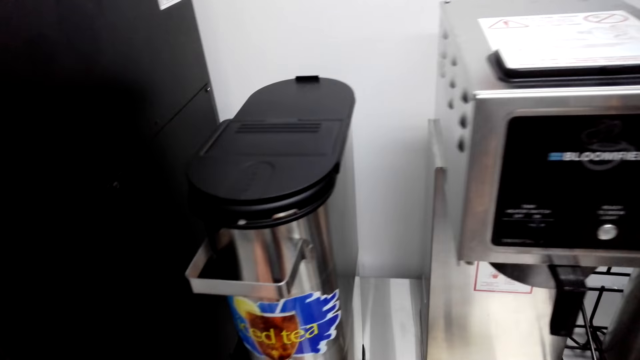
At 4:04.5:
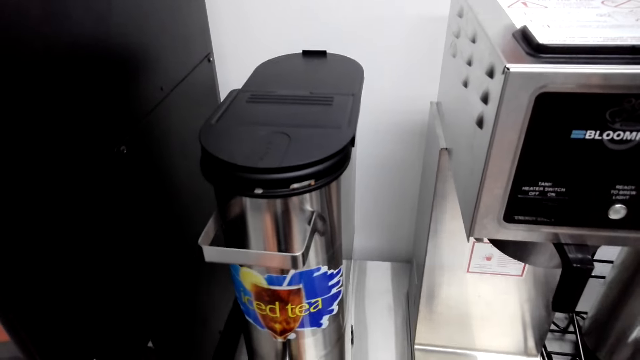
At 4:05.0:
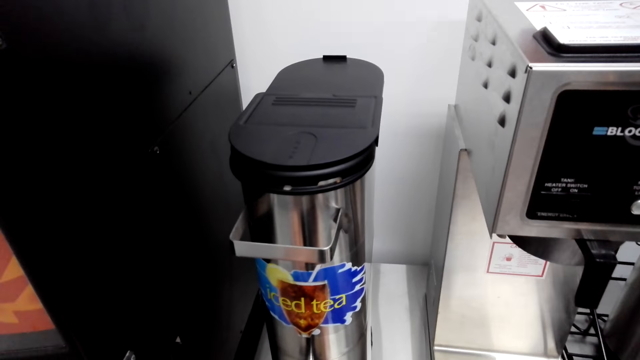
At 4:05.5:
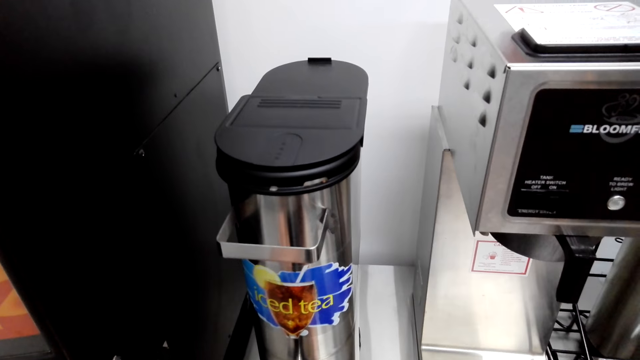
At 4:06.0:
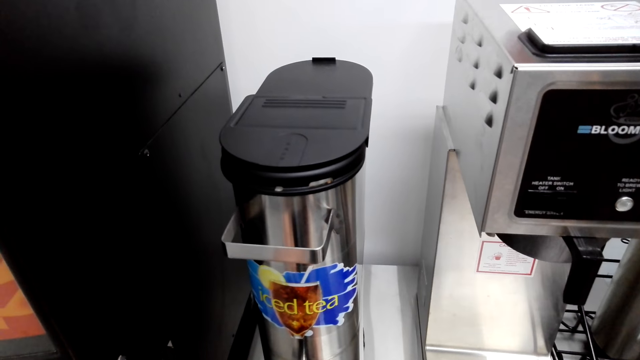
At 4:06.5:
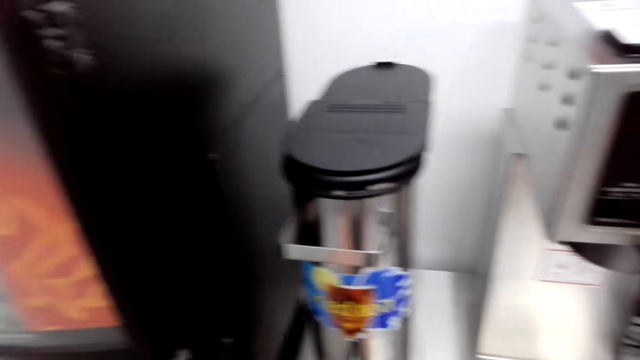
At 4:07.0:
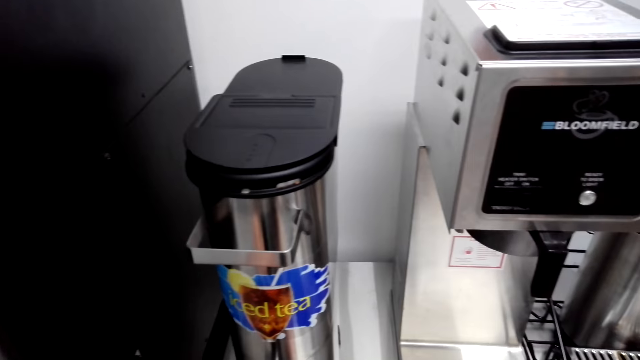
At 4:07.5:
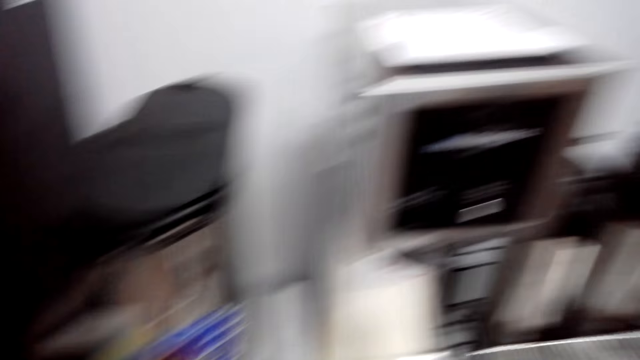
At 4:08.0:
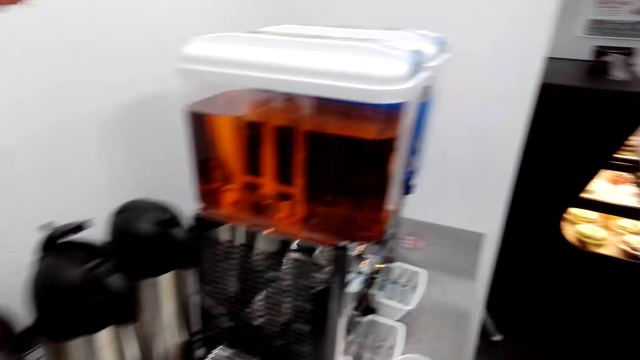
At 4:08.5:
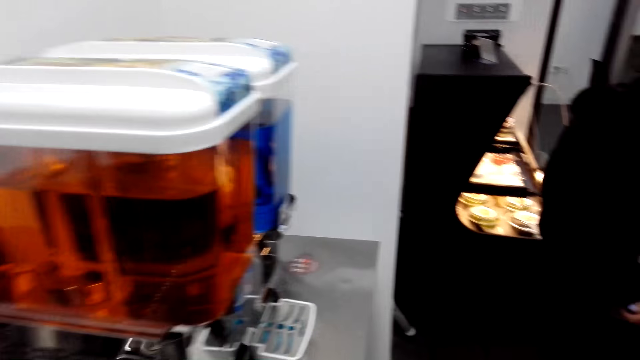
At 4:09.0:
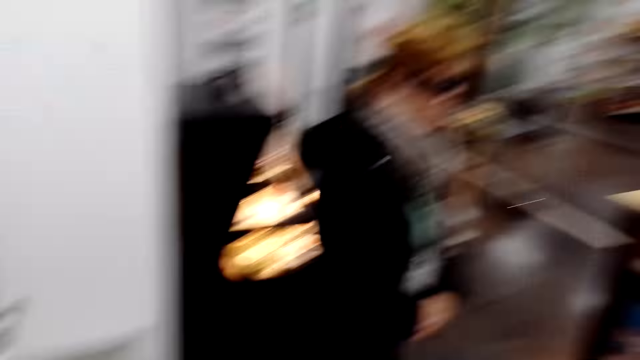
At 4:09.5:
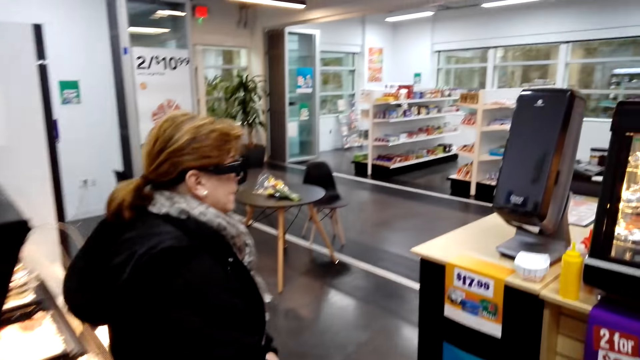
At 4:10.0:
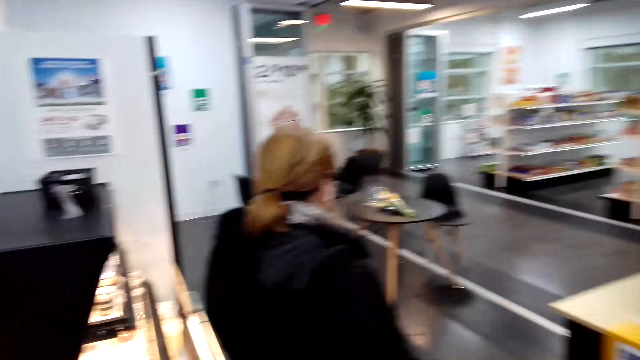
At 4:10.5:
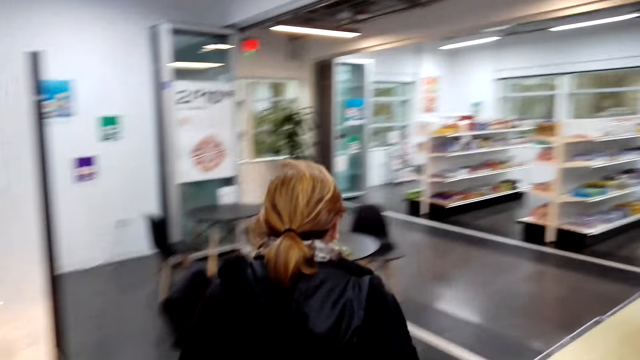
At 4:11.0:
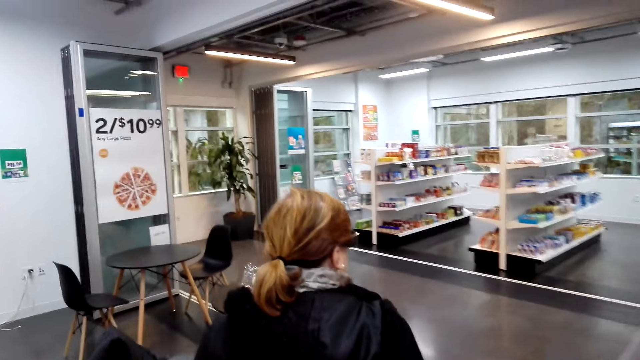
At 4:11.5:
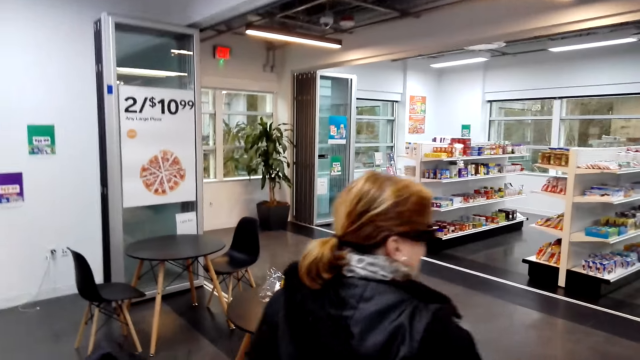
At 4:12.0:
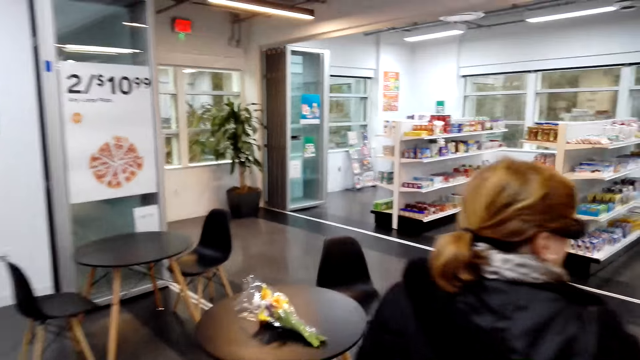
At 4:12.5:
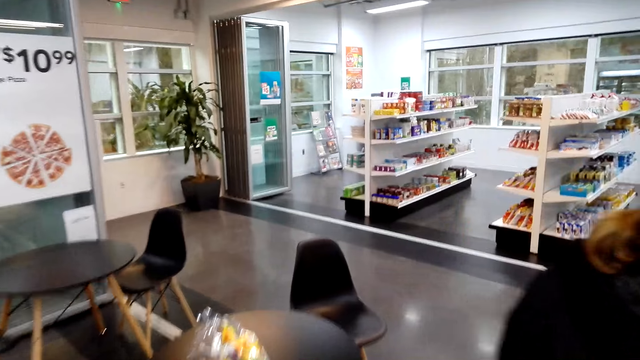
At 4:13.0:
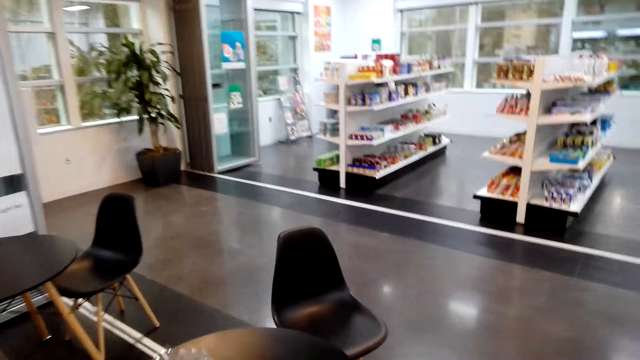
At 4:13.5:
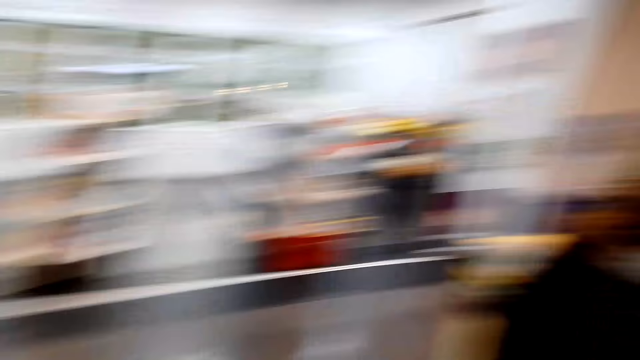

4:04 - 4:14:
The camera wearer pours coffee. They look around. The camera wearer and a woman walk around the supermarket.

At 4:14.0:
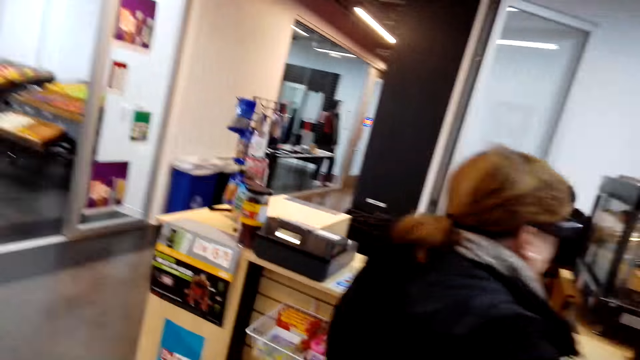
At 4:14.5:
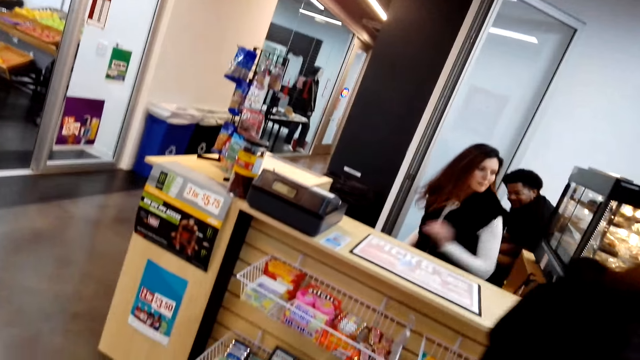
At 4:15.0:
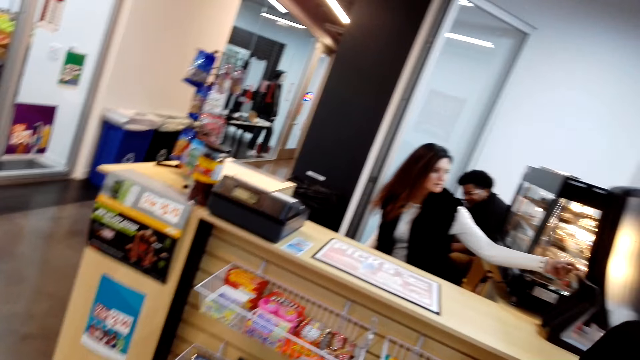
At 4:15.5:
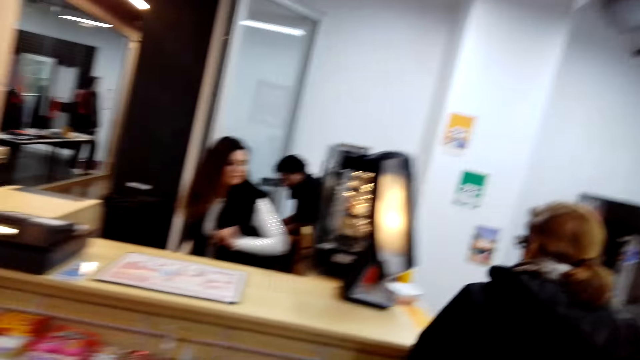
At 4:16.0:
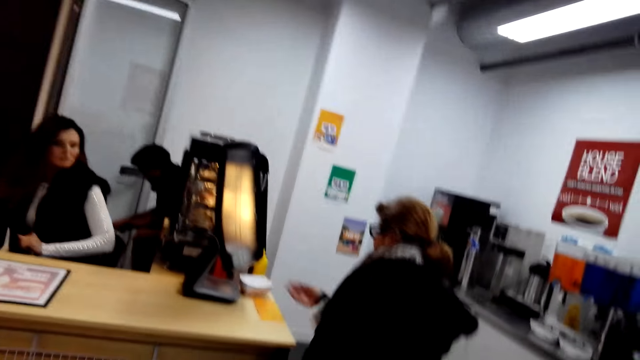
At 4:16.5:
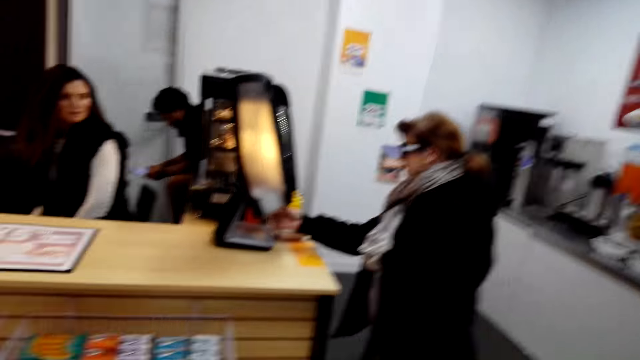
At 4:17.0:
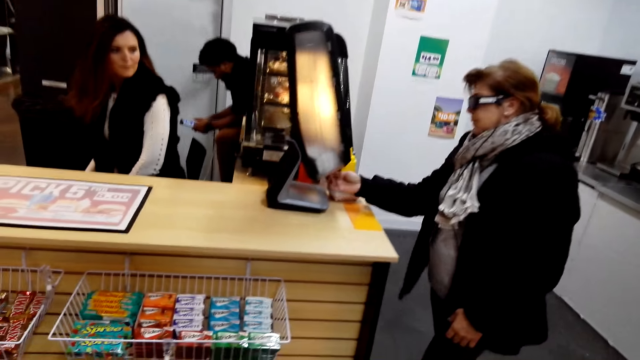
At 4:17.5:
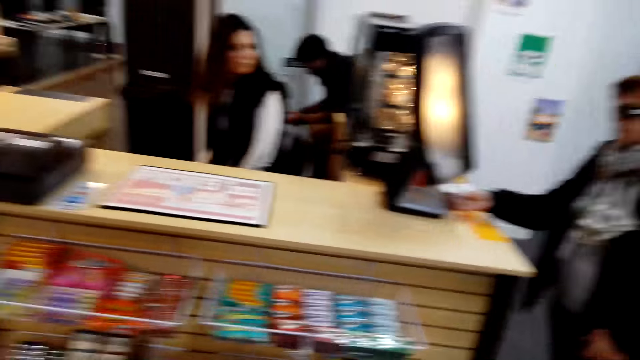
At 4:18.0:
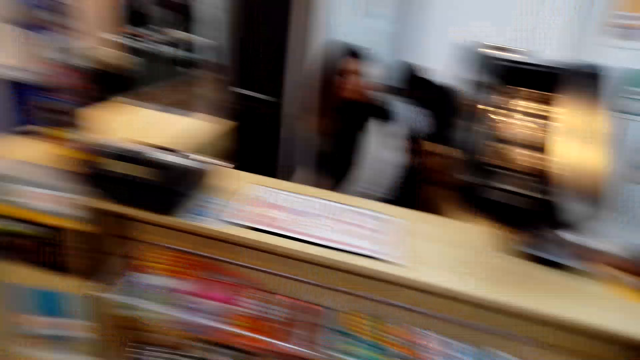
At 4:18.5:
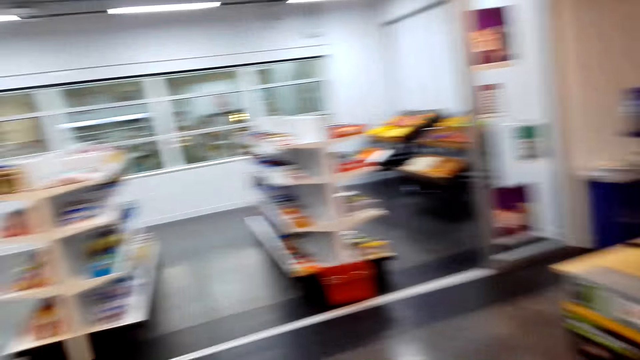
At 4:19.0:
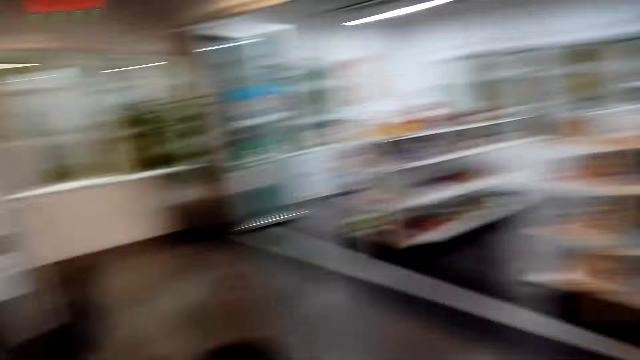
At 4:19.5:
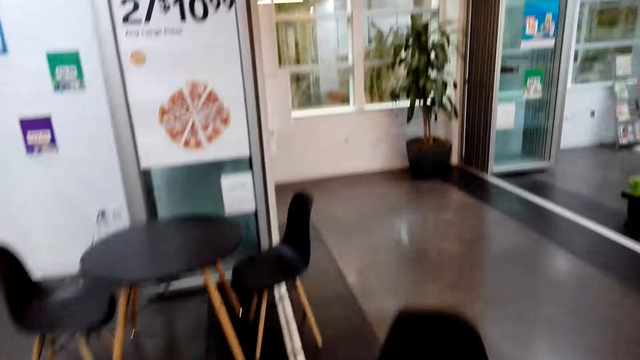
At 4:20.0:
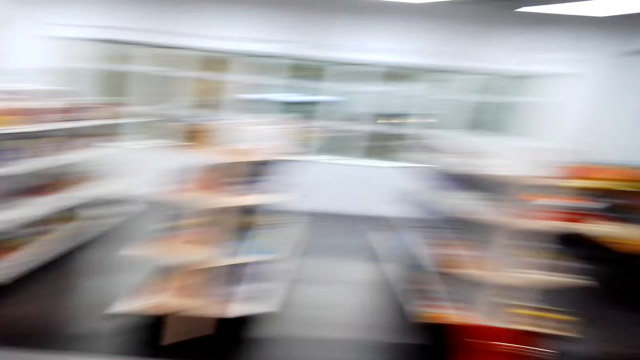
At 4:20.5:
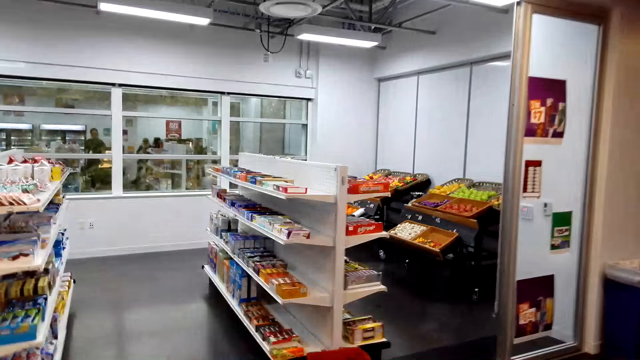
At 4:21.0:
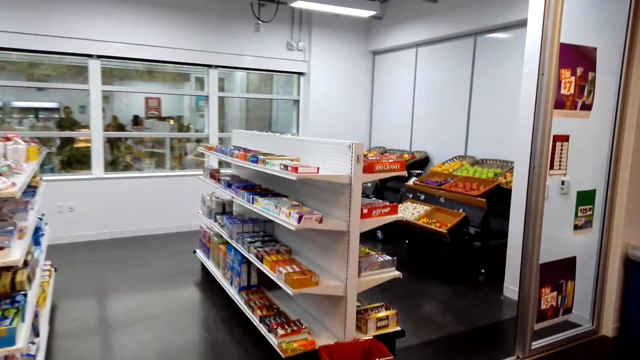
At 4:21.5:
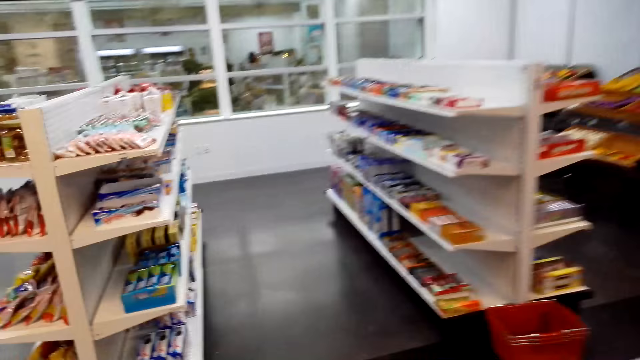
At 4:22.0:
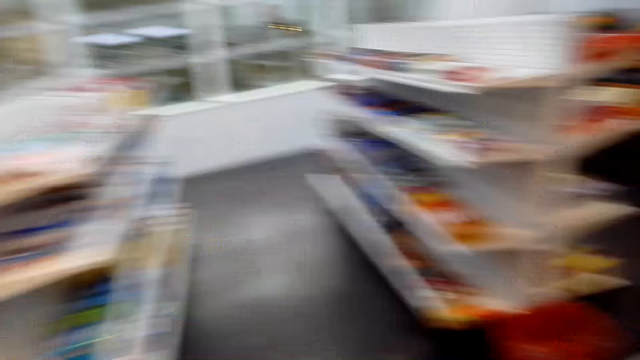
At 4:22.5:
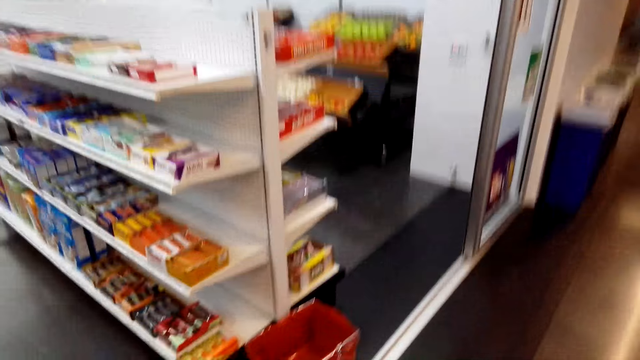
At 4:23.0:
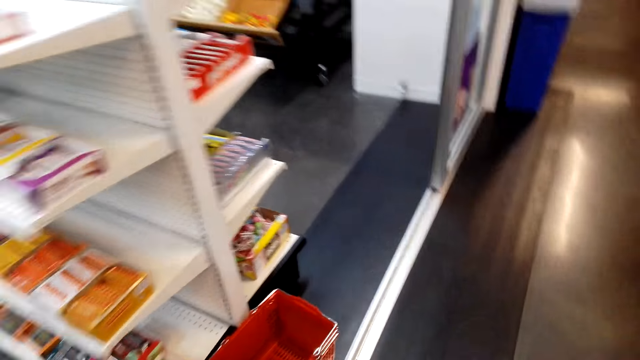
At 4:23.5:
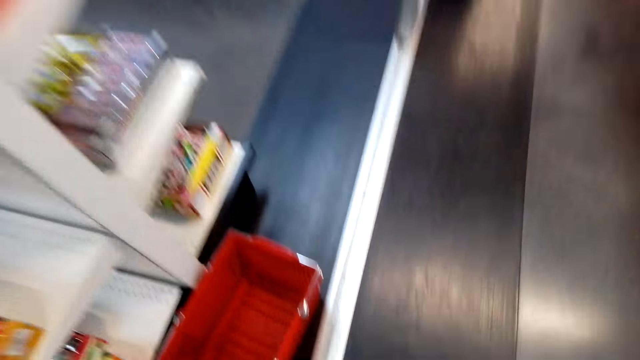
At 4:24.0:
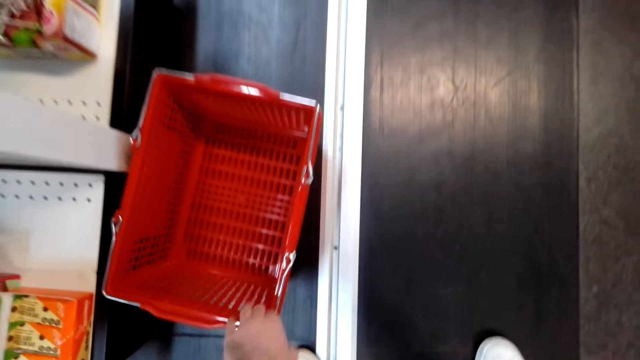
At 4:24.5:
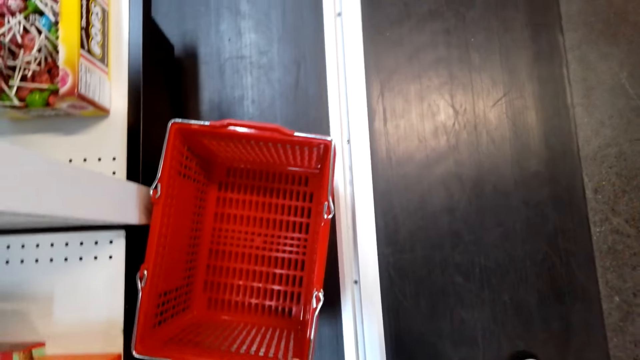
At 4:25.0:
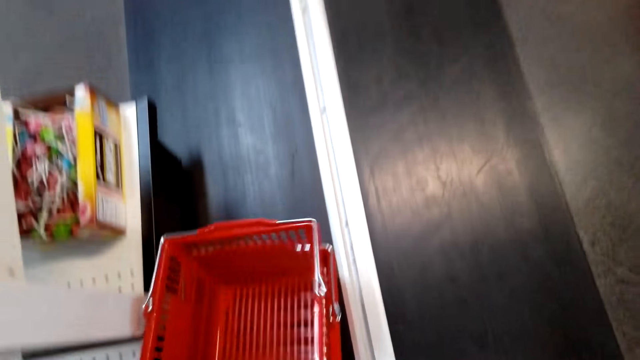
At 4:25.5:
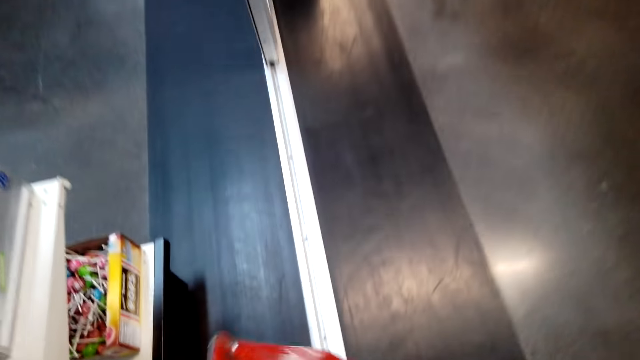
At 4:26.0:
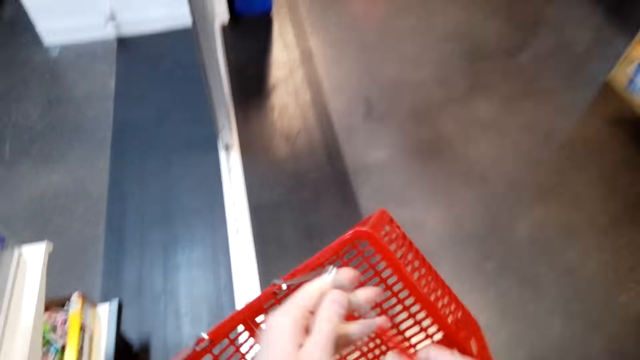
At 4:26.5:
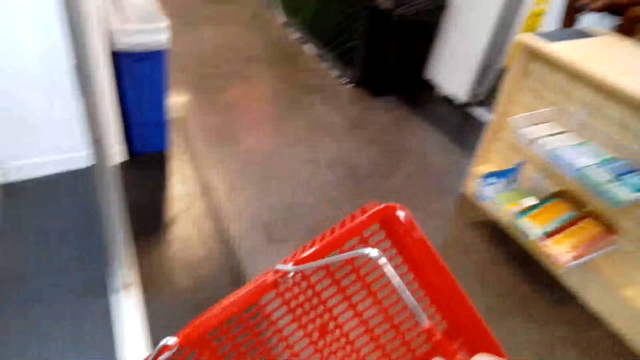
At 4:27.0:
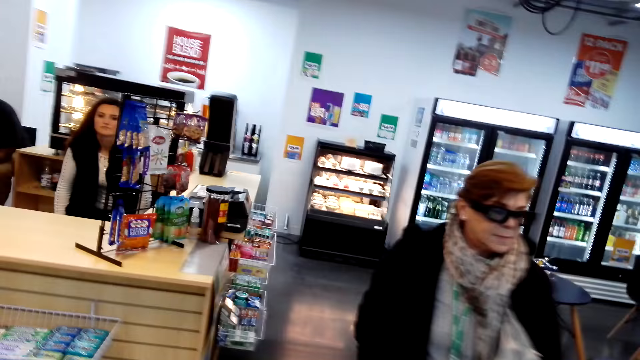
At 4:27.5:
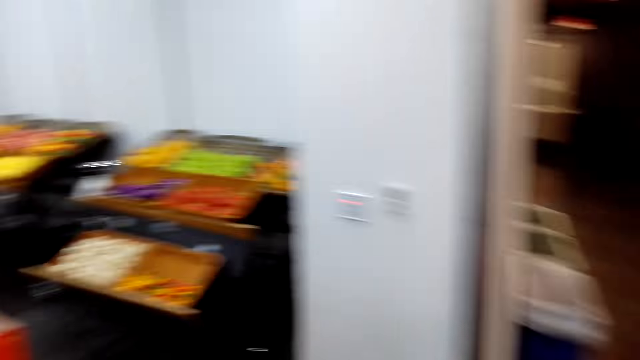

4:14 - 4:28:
A woman talks with a cashier. The camera wearer looks around. They turn around. They talk with the woman. They walk around the supermarket. They pick up a shopping basket.
